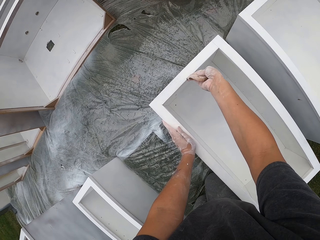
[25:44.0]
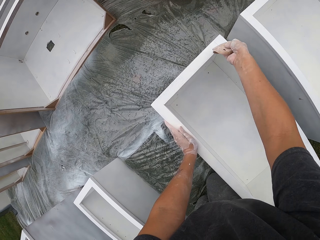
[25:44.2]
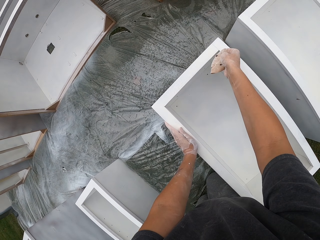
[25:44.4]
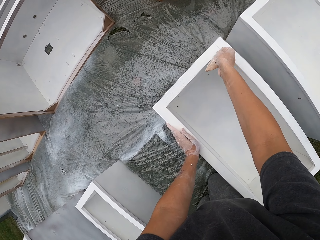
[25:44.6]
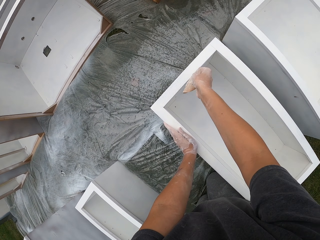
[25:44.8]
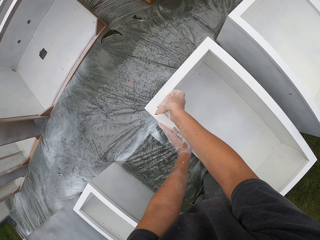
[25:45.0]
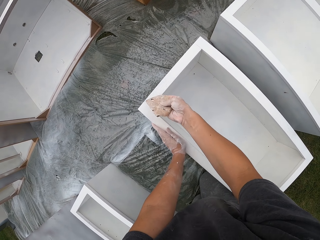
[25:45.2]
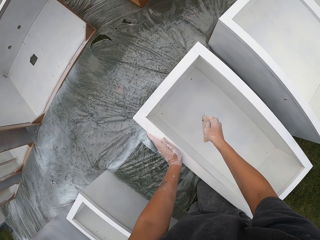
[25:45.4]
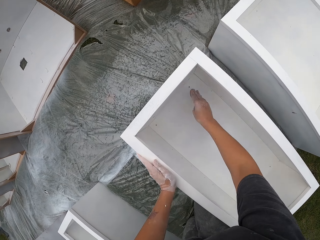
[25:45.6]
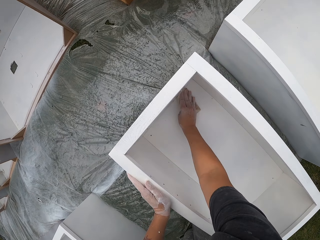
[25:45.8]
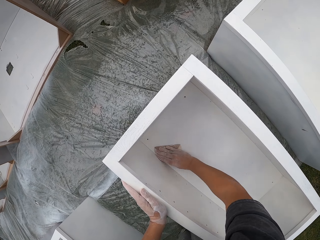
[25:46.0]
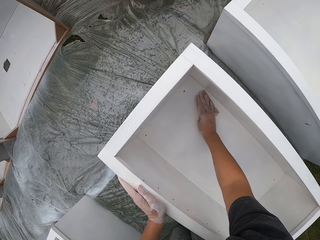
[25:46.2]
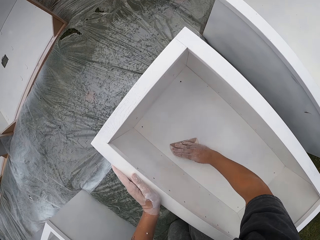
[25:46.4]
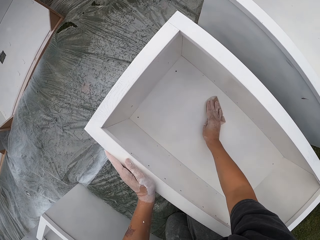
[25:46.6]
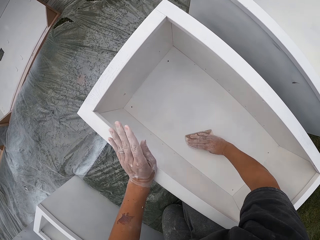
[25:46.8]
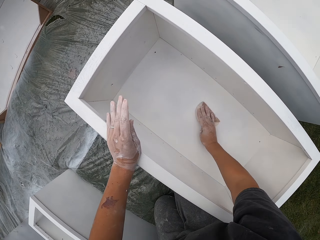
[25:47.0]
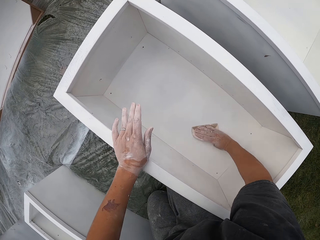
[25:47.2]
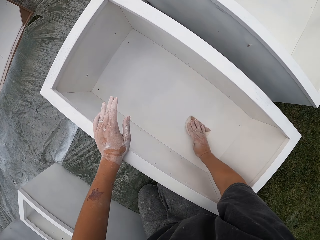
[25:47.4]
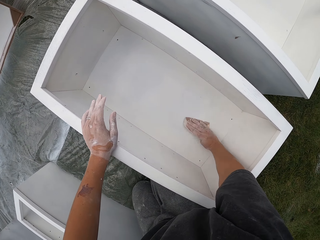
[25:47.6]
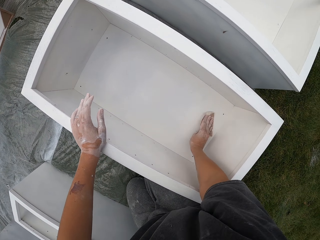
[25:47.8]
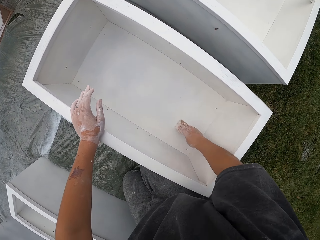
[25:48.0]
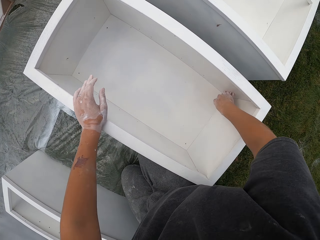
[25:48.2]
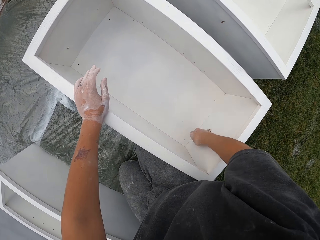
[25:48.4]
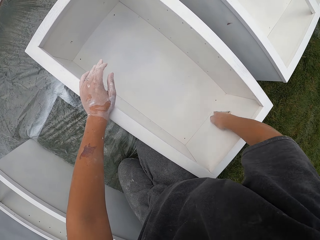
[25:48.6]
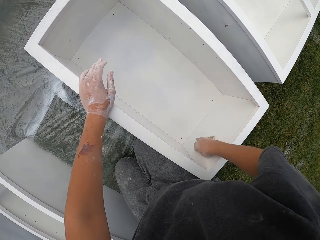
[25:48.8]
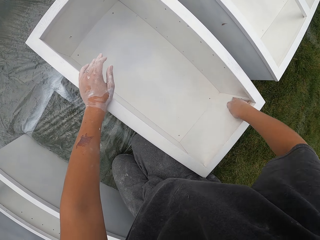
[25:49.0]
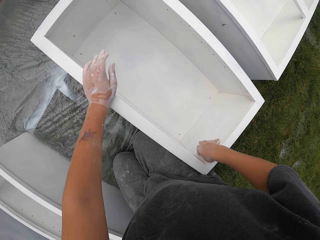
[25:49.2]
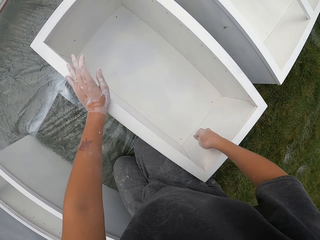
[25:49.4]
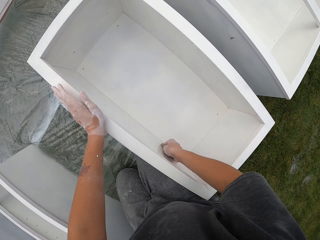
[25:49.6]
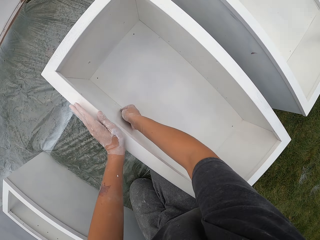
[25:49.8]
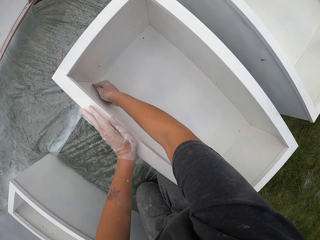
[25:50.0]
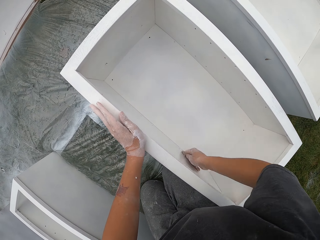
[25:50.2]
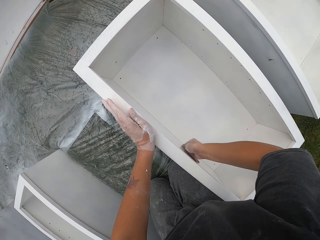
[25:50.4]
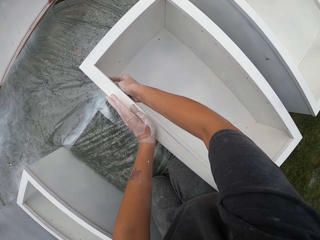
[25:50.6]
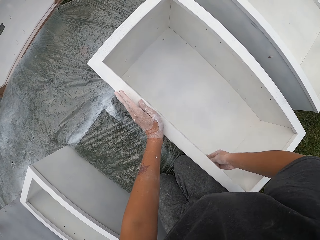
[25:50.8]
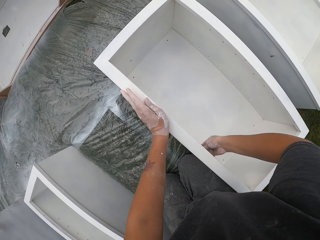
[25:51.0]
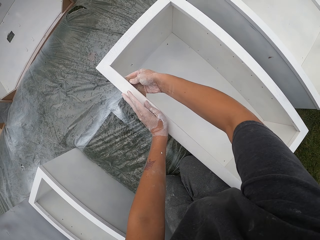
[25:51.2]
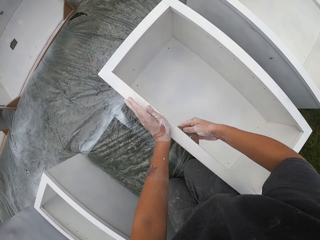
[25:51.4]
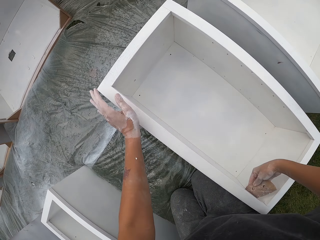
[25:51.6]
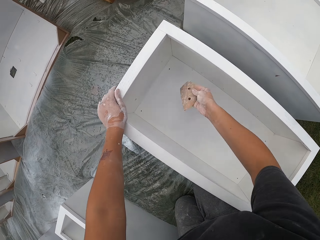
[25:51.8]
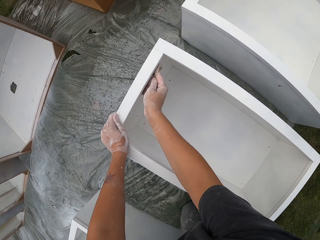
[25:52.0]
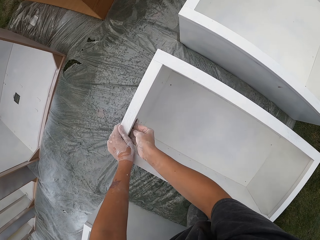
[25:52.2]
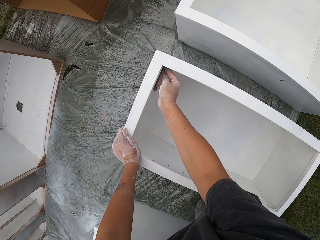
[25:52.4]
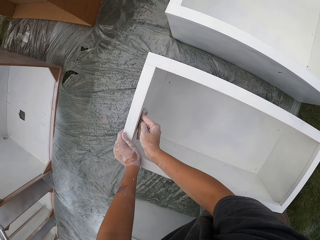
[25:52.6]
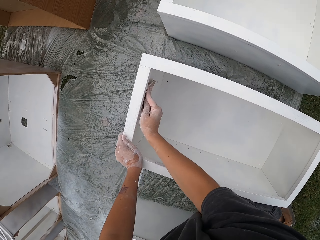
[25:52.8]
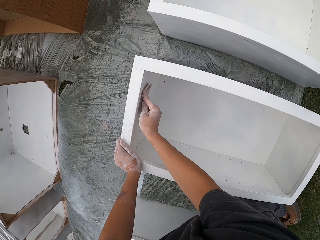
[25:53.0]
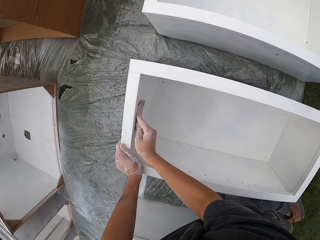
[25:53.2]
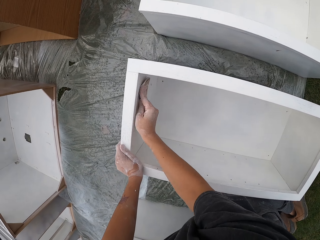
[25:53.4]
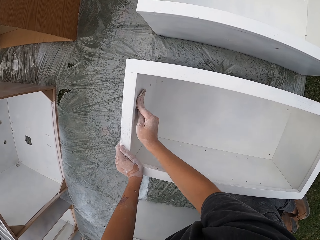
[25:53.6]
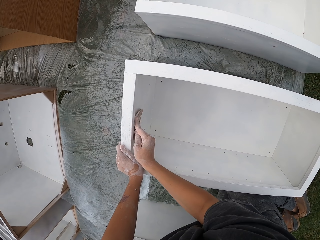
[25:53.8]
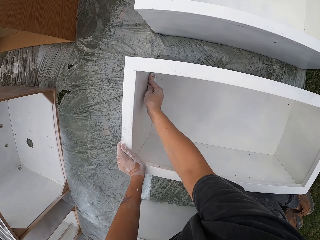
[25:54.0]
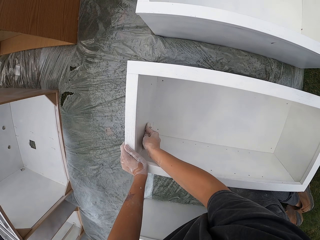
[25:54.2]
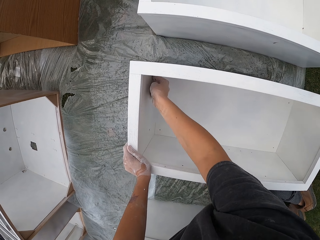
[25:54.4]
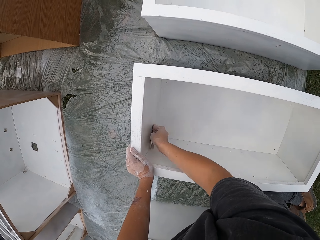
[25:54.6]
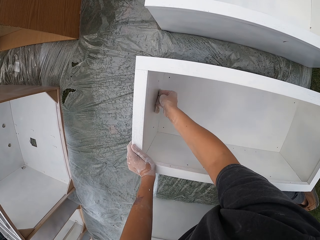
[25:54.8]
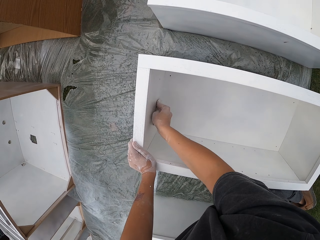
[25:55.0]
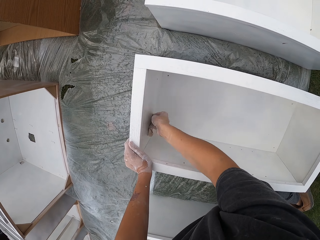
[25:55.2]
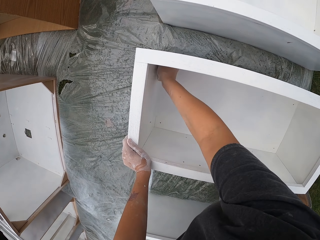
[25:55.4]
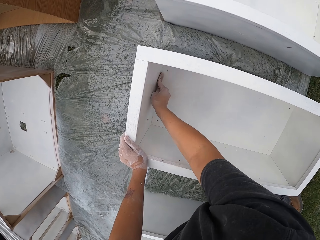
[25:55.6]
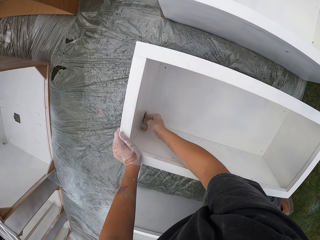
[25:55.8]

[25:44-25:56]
The camera wearer stops smoothing the drawer. They smooth the drawer with the sandpaper.

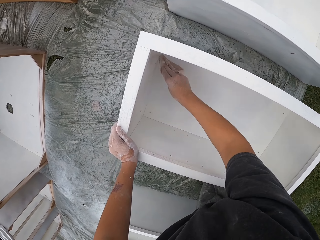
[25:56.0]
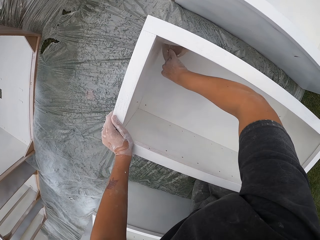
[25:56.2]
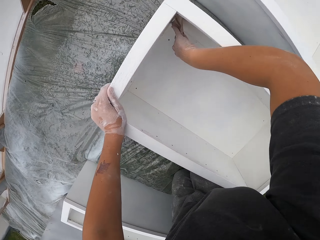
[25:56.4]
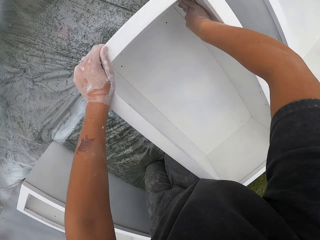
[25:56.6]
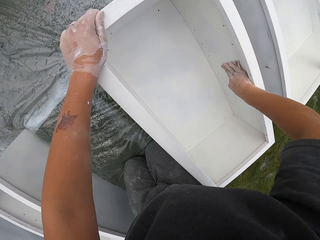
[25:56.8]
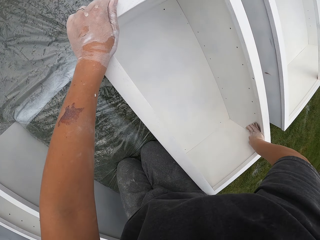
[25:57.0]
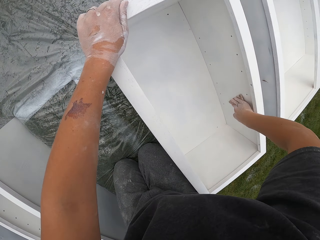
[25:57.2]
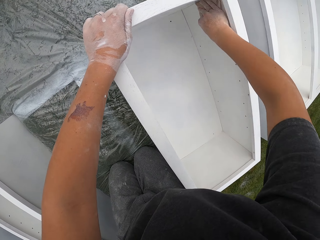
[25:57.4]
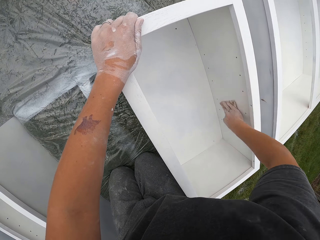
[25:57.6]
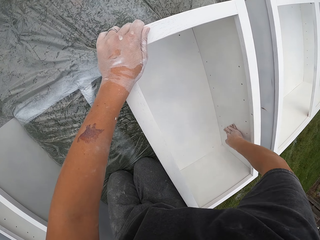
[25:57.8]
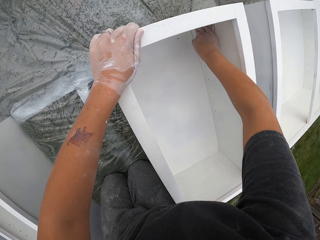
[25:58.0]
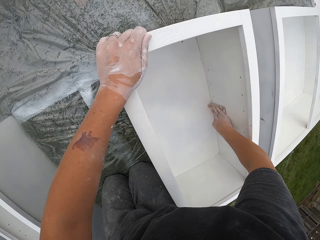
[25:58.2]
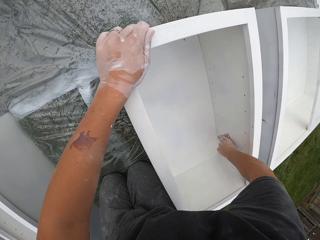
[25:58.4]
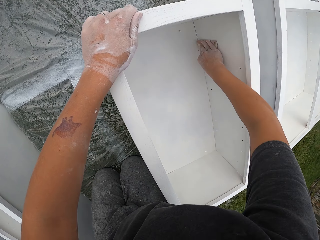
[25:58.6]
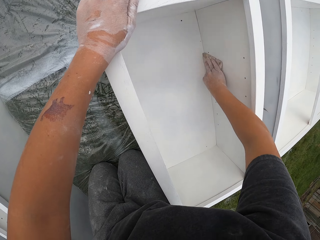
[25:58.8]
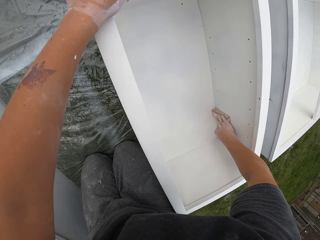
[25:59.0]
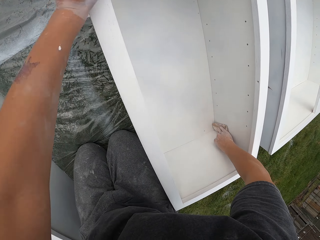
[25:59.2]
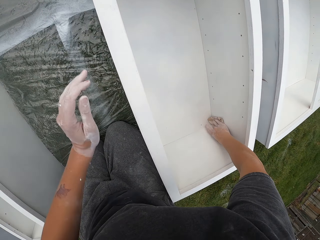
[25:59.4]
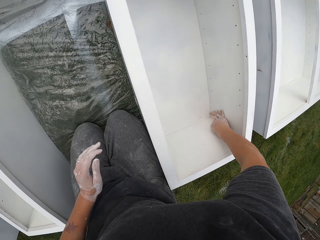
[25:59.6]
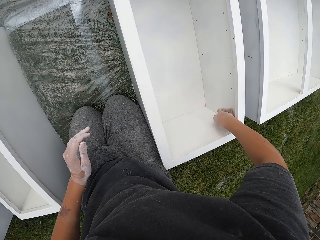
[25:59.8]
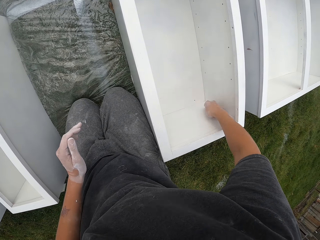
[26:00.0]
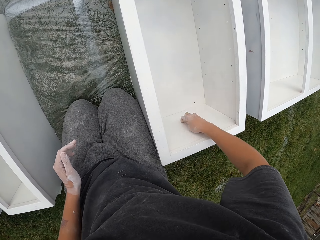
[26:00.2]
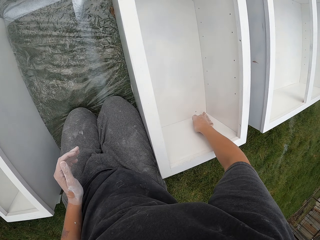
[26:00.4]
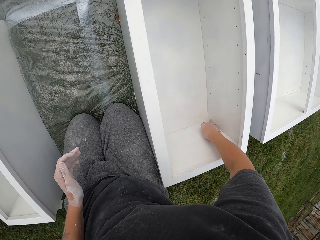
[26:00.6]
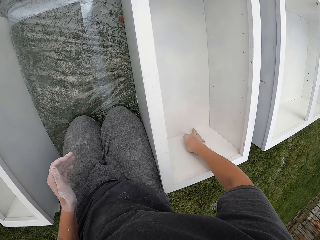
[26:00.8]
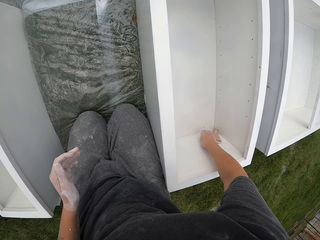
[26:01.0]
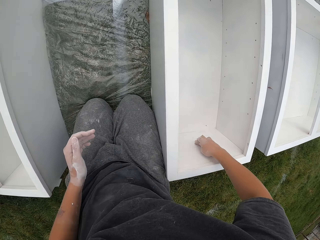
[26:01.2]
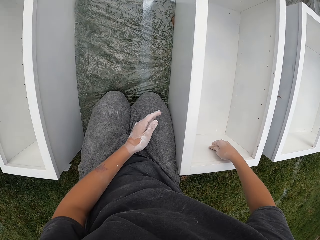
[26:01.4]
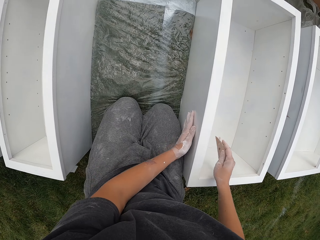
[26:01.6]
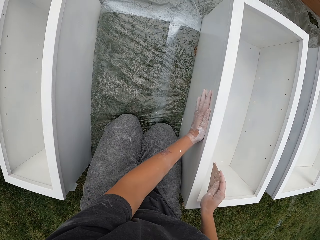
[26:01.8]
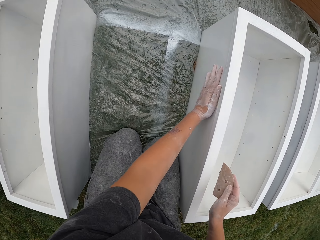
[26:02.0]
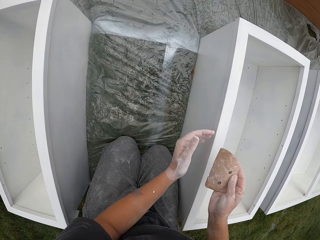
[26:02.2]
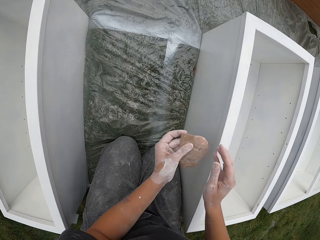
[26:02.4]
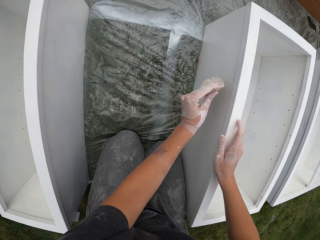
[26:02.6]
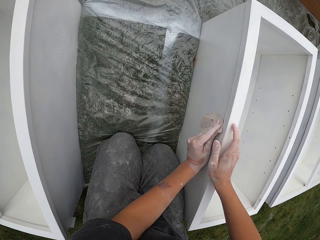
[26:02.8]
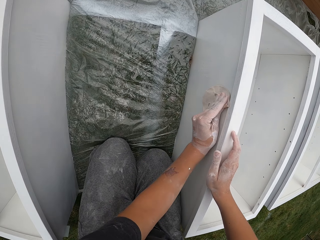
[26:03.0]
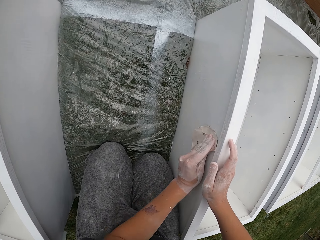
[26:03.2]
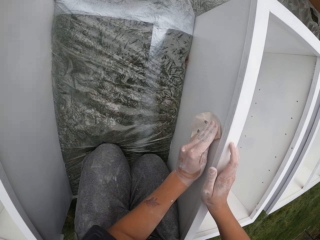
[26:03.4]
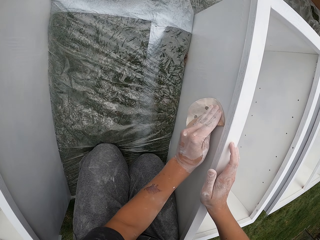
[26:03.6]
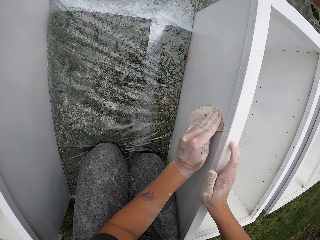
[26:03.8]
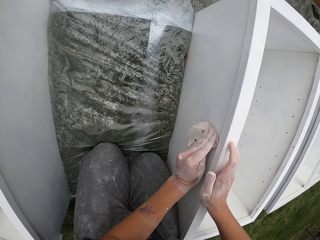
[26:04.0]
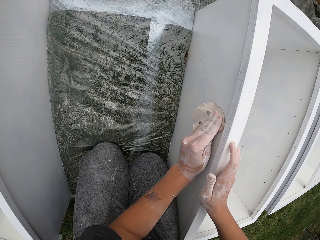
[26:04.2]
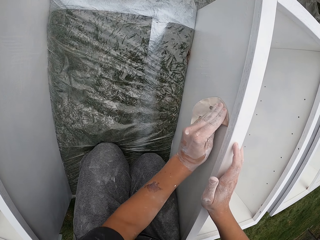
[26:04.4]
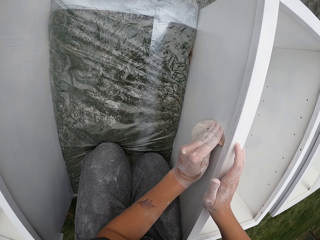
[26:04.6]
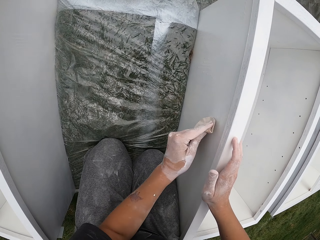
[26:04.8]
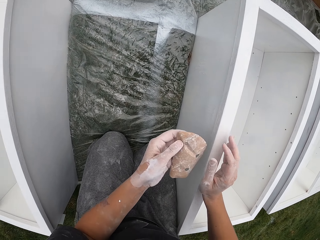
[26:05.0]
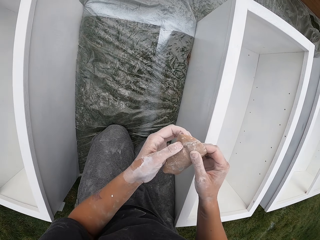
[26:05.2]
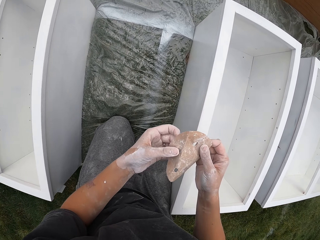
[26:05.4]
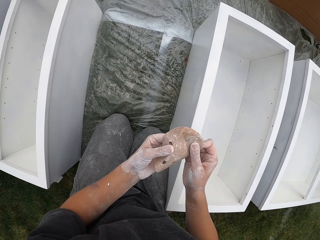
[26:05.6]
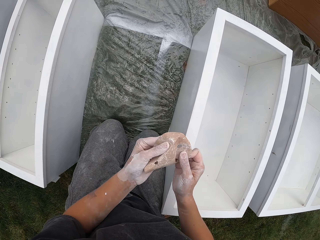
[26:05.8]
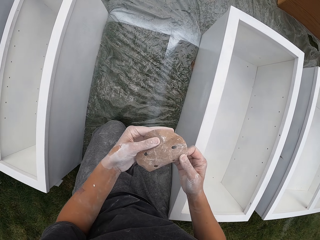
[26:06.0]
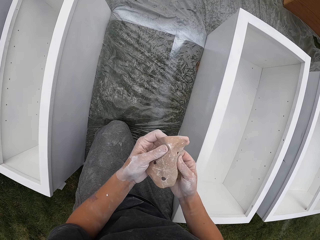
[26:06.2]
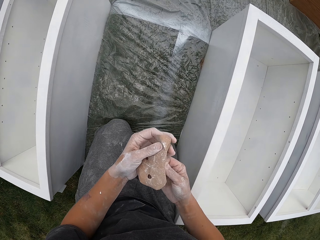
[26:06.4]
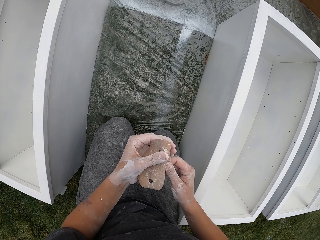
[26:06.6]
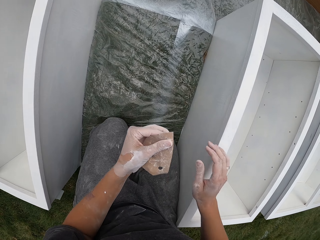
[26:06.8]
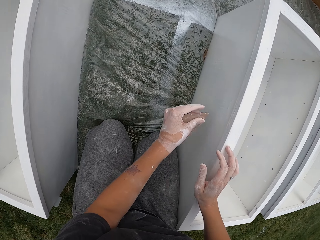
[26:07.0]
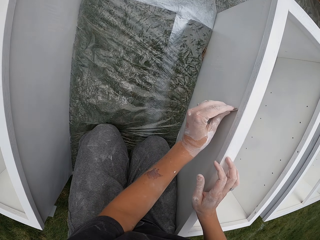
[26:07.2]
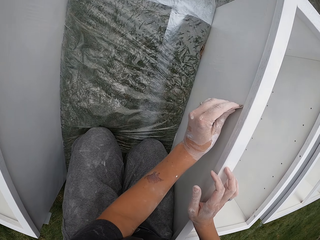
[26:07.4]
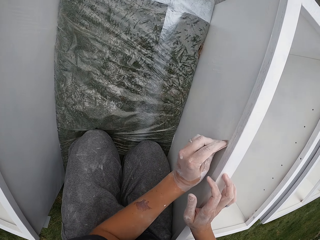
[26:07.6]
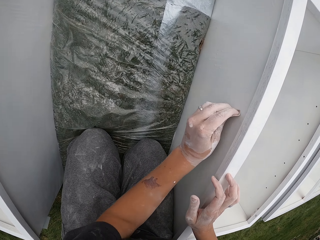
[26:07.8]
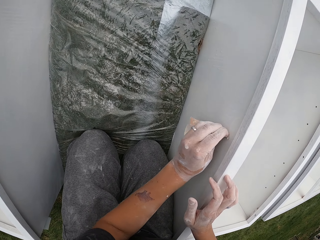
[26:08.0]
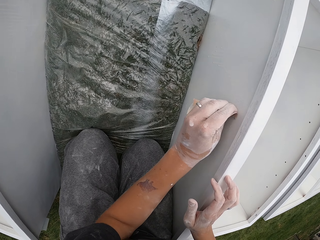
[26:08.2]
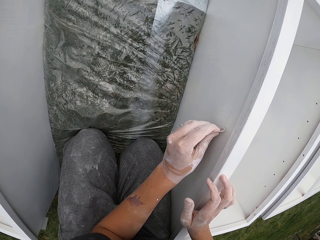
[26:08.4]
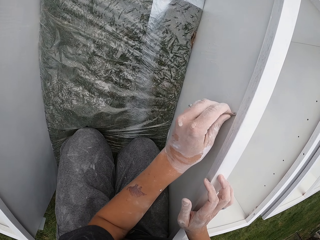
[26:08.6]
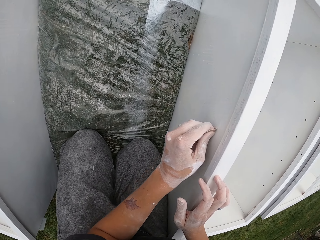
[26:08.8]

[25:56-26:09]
The camera wearer removes the left hand on the drawer. He smooths the drawer with the sandpaper. He wipes the drawer with the left hand and stops smoothing the drawer. He exchanges the sandpaper to the left hand. He touches the drawer with the right hand. He smooths the drawer with the sandpaper. He stops smoothing the drawer, removes the right hand on the drawer and holds the sandpaper with both hands. He adjusts a sander on his hands. He touches the drawer with the right hand. He smooths the drawer with the sandpaper.
